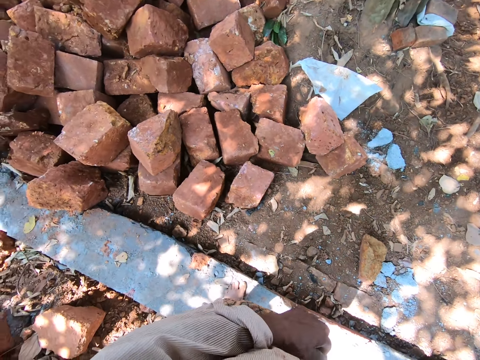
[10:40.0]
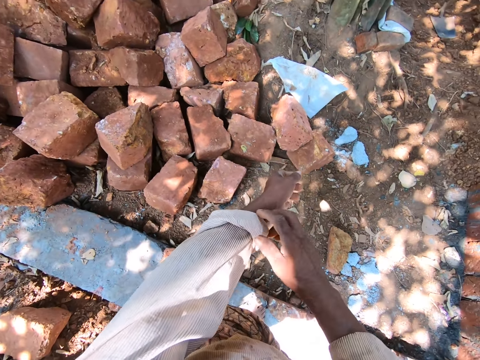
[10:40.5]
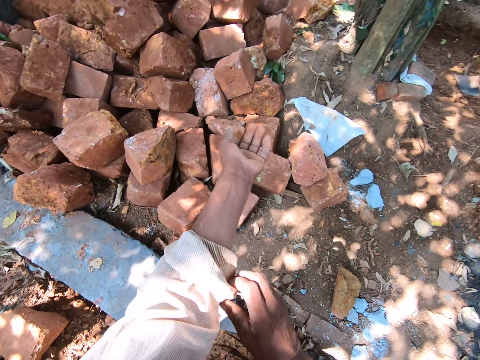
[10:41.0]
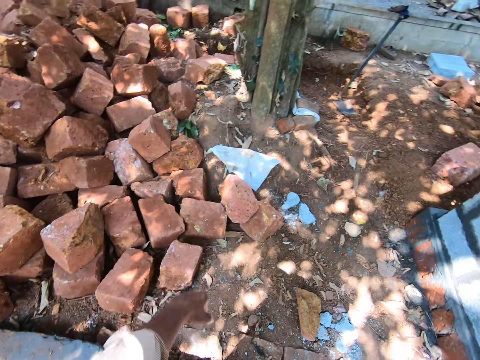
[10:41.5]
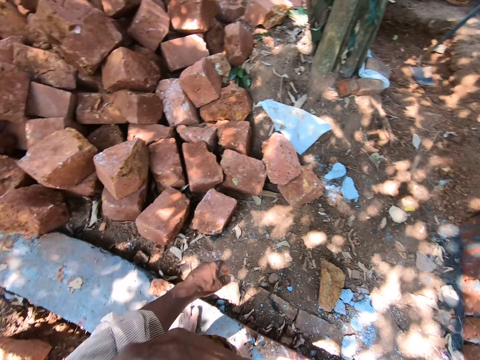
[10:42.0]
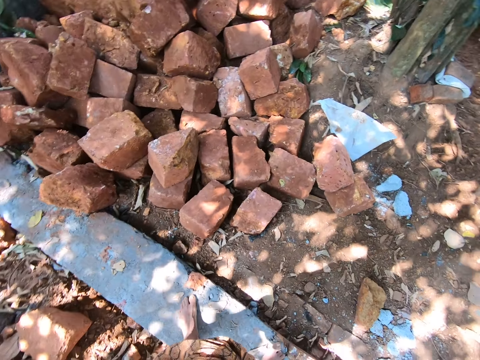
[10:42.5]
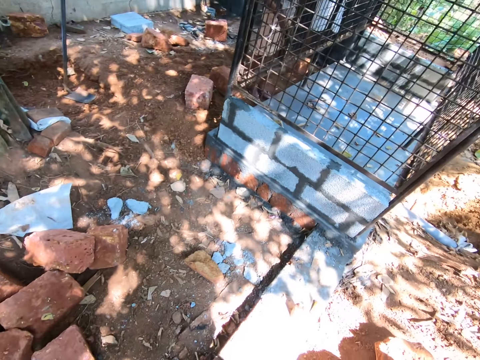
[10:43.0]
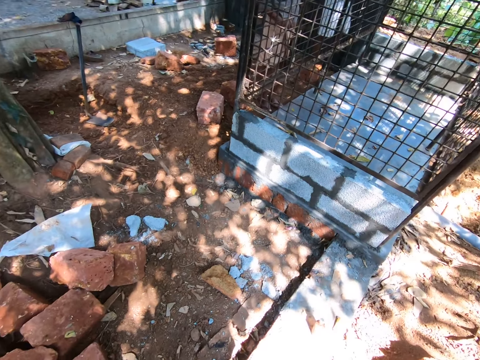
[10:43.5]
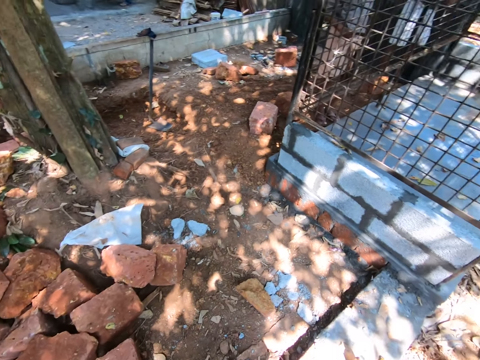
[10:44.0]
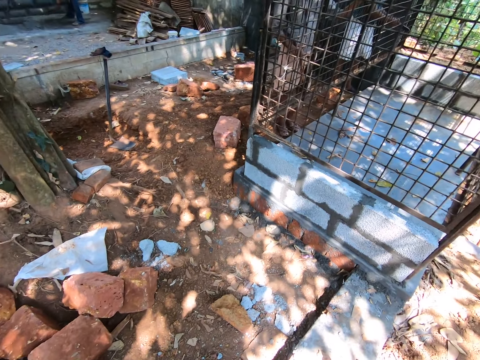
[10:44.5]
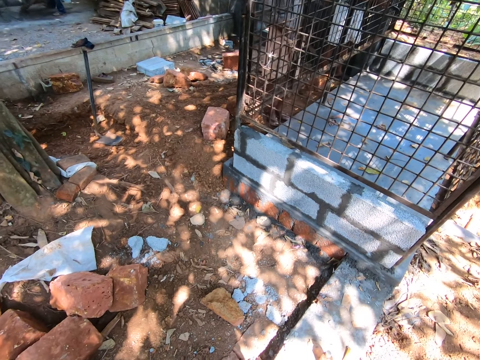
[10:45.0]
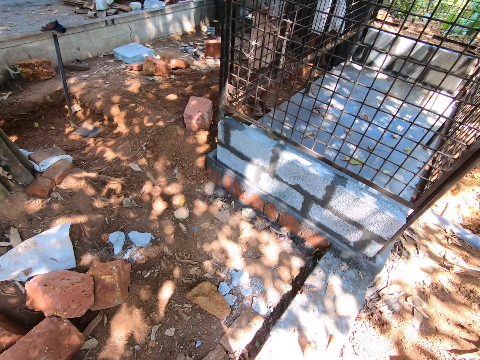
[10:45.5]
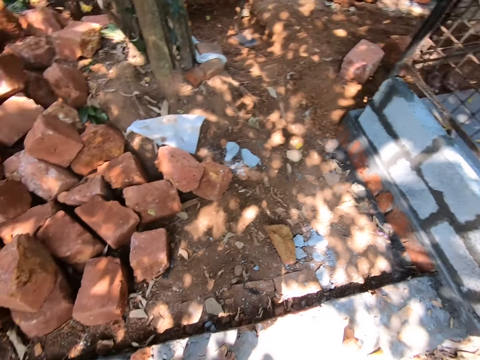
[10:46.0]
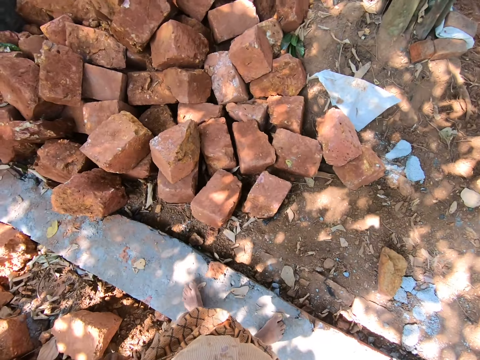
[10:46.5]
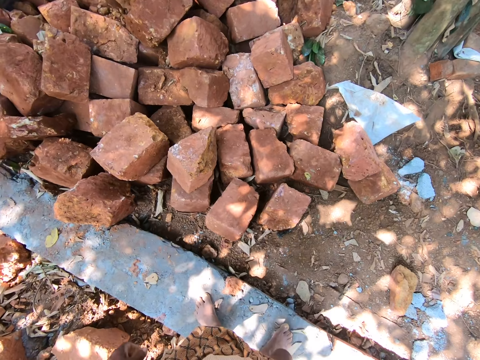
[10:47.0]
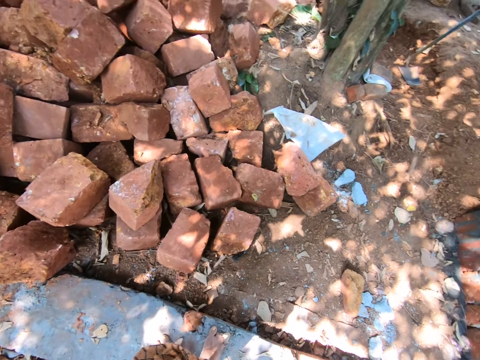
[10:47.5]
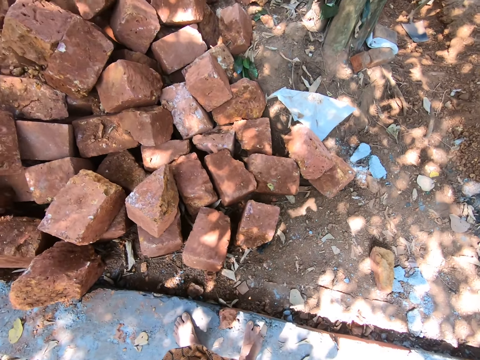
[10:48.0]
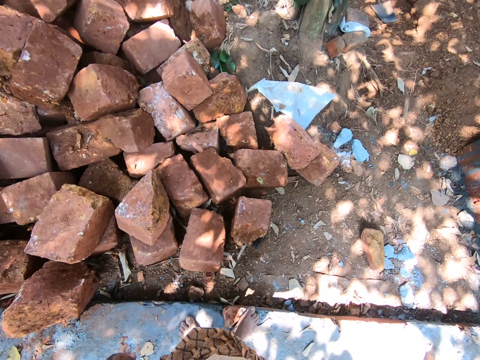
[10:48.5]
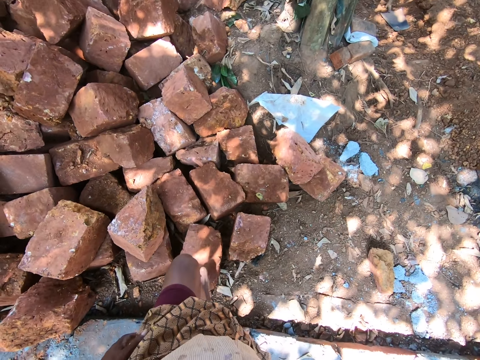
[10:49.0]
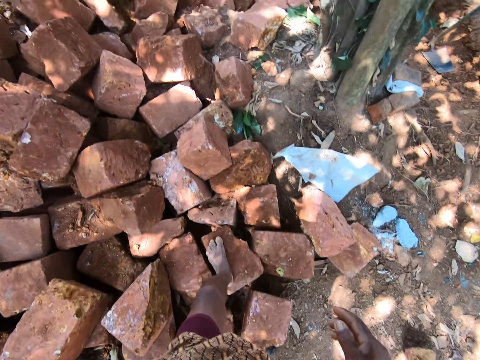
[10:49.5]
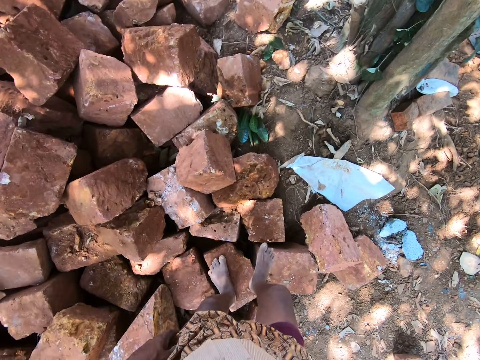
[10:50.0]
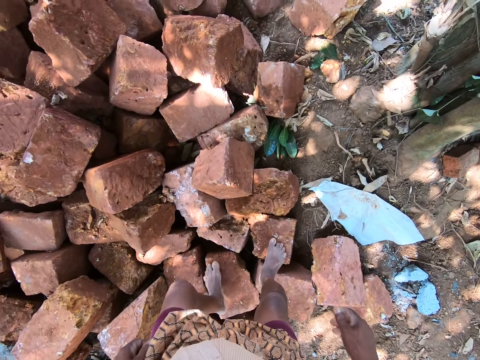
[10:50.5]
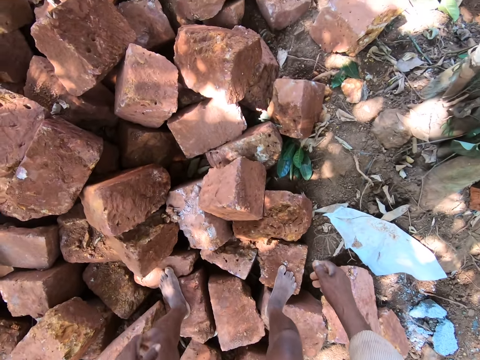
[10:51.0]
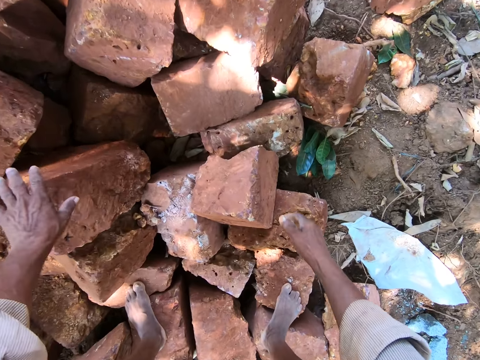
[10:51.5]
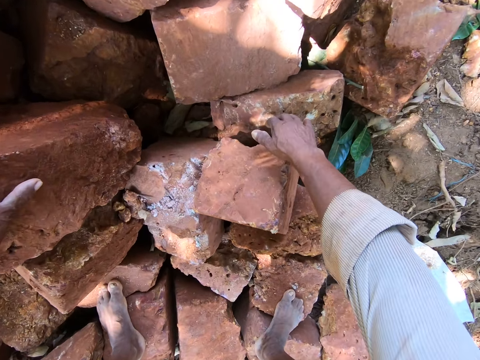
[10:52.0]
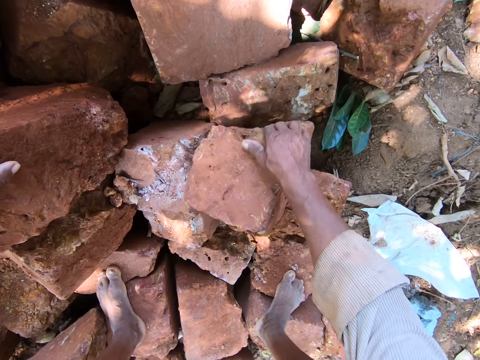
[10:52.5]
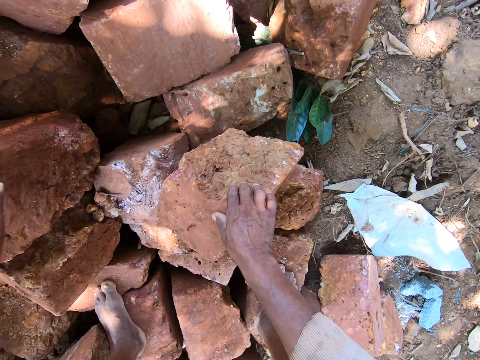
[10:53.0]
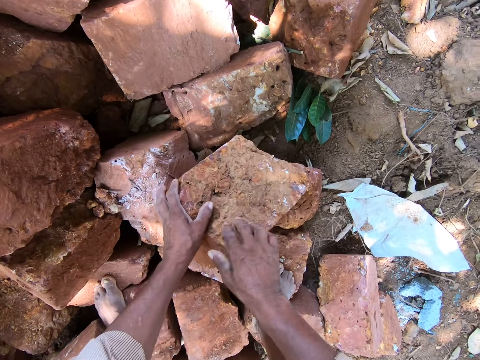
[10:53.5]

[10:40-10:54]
The camera wearer rolls his left-hand sleeves with his right hand. He stands on the heap of bricks on the ground. He moves a brick on the heap of bricks on the ground with his hands.

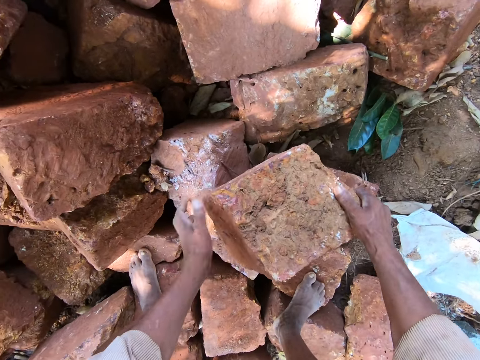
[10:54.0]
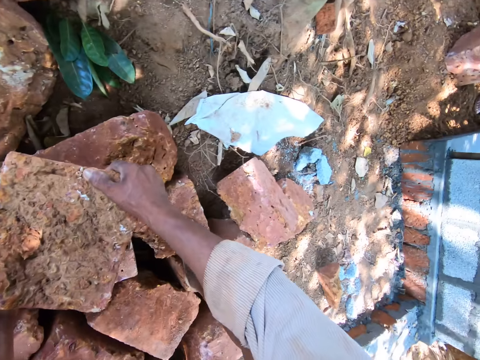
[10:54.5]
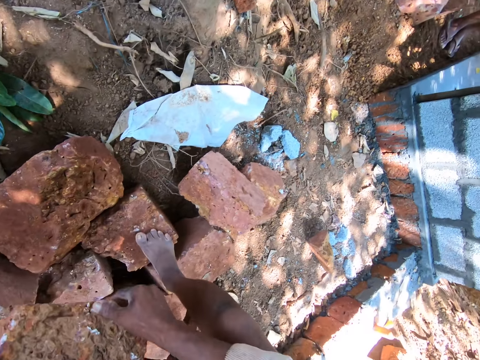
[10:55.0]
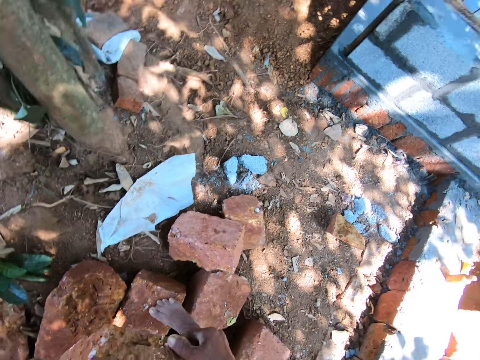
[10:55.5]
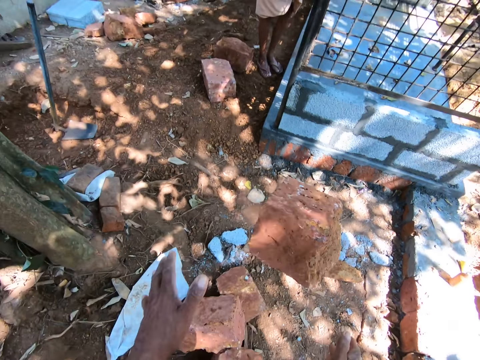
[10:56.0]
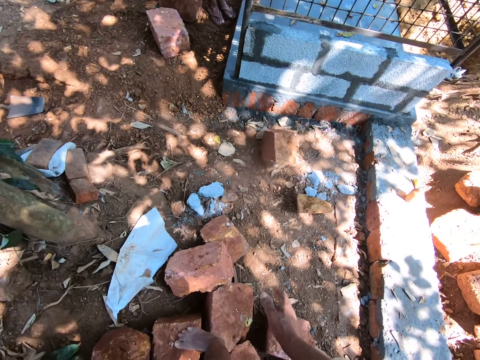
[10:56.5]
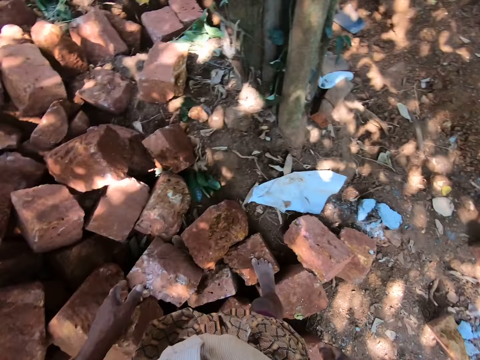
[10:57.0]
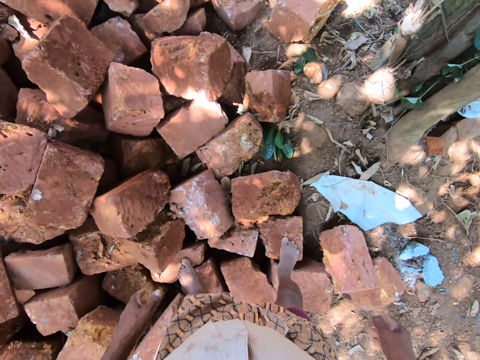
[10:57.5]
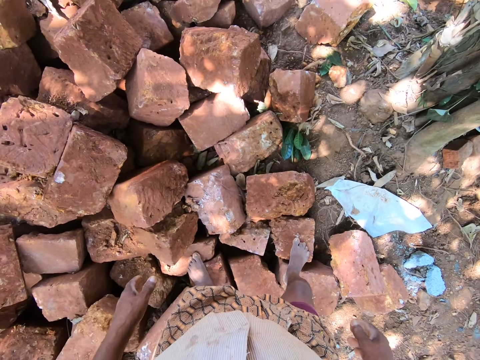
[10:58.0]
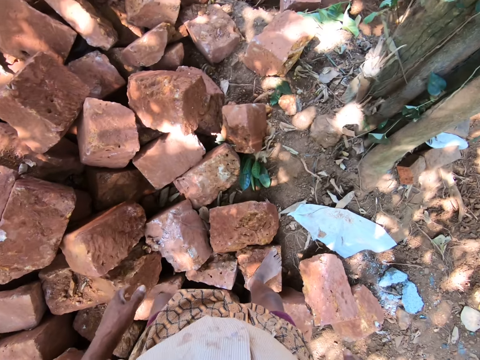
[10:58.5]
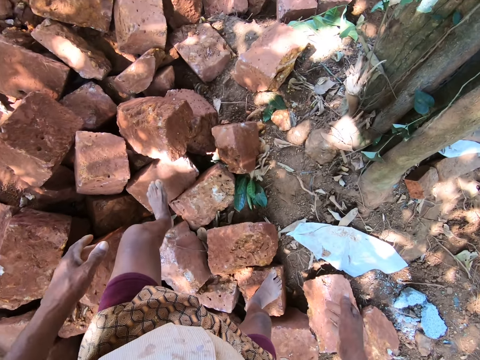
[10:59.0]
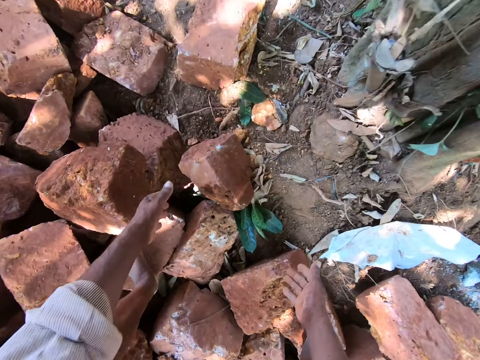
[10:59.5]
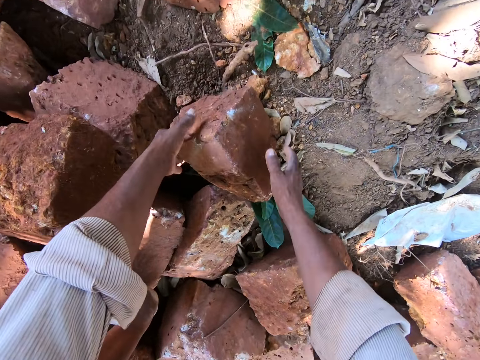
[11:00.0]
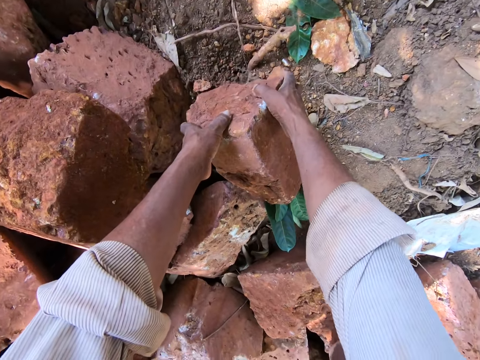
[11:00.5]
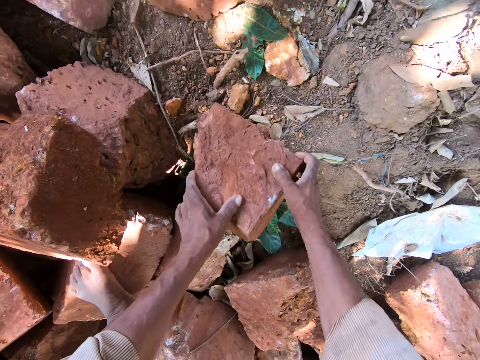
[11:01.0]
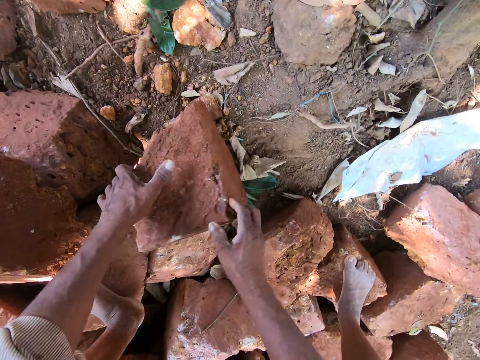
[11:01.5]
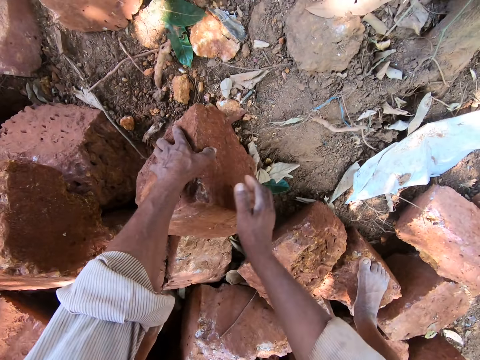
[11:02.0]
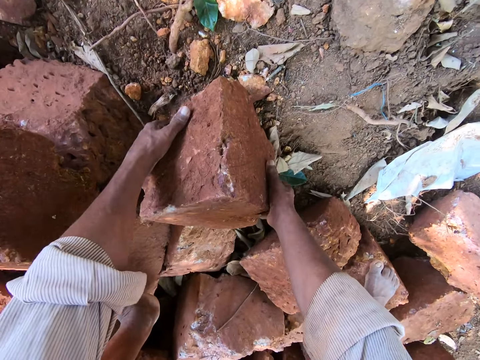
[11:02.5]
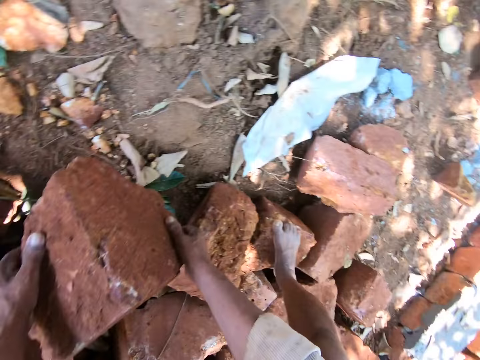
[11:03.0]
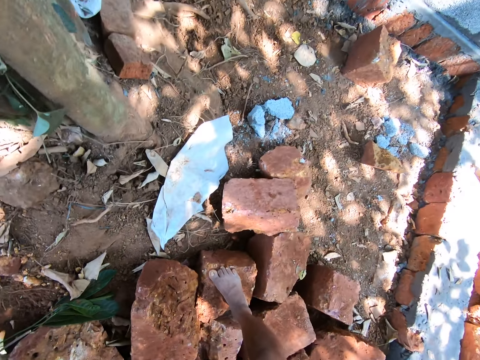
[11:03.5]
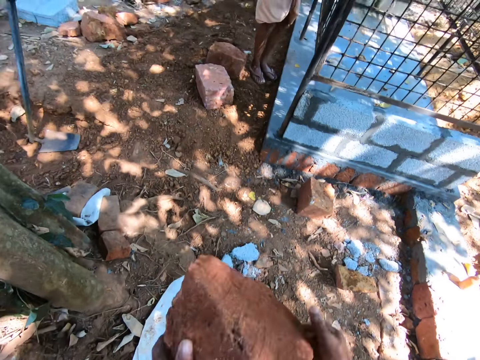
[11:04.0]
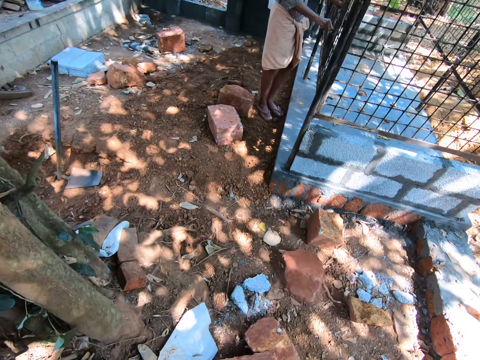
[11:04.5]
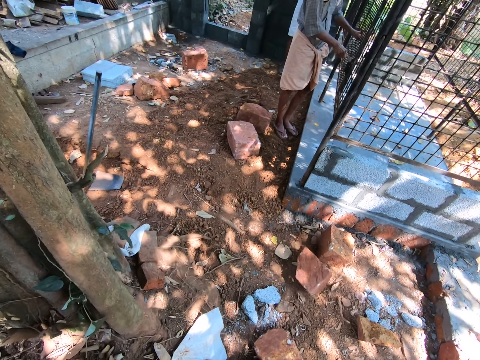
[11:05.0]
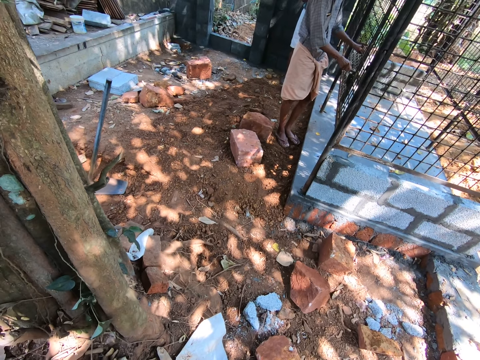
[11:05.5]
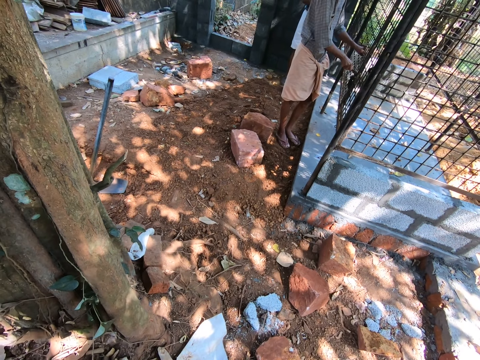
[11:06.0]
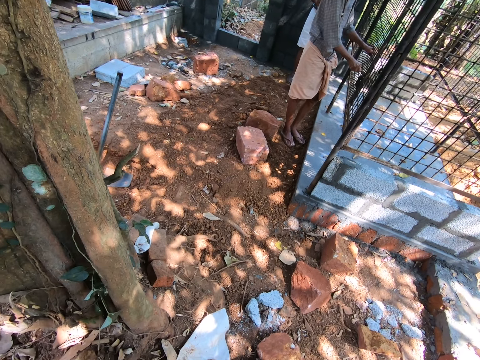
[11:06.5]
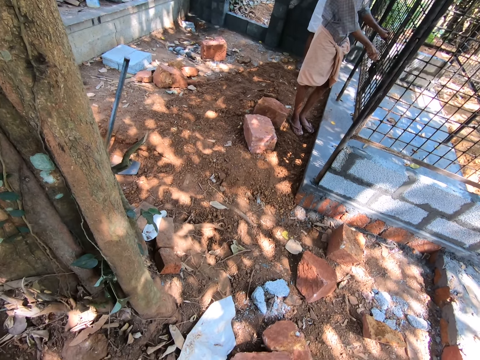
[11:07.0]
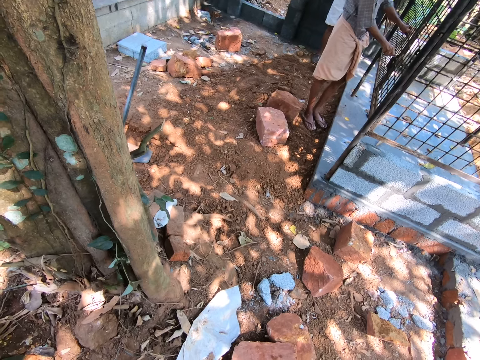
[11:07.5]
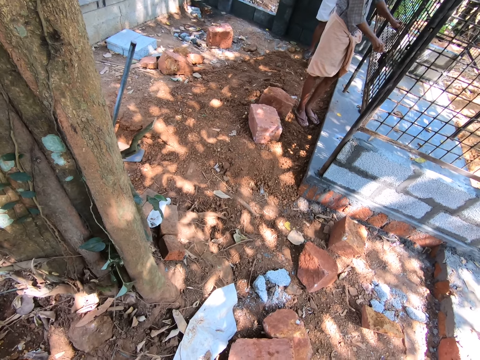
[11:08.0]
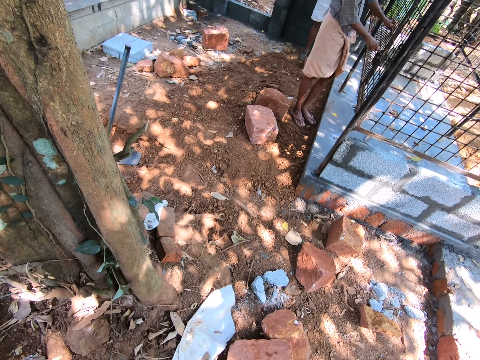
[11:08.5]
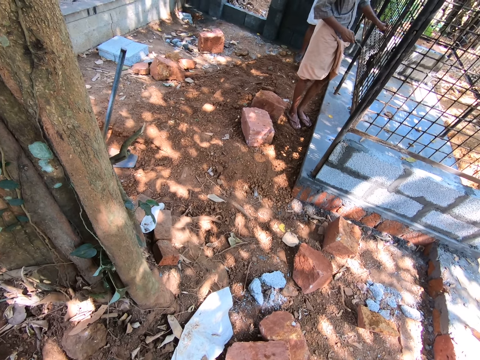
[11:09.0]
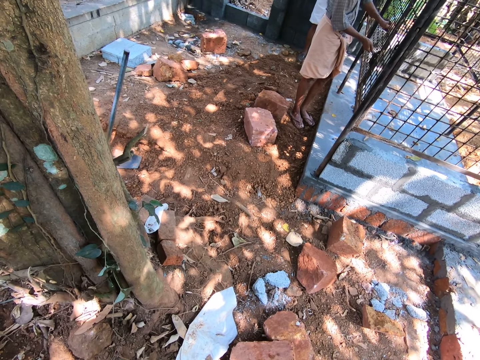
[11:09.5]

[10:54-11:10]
The camera wearer picks up the brick from the heap of bricks on the ground with his hands. He throws the brick in his hands on the ground. He touches a brick on the ground with his hands. He picks up the brick from the ground with his hands. He throws the brick in his hands on the ground. A person scrubs the mesh.
